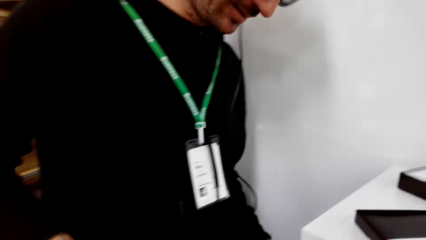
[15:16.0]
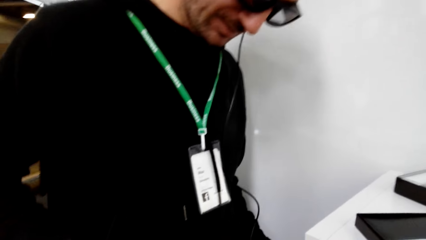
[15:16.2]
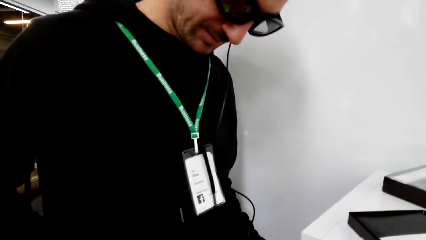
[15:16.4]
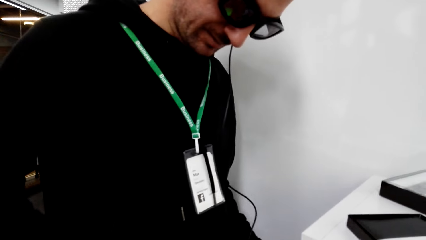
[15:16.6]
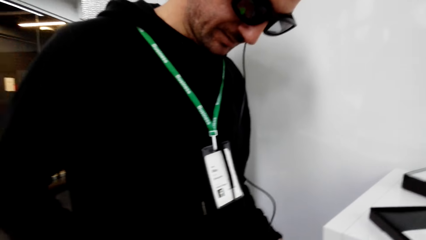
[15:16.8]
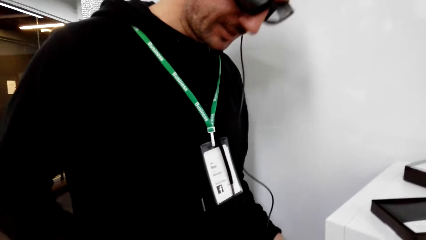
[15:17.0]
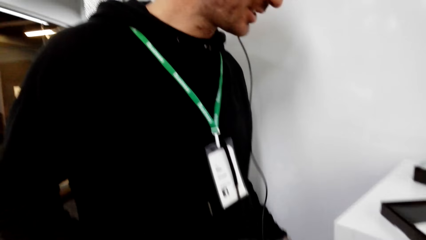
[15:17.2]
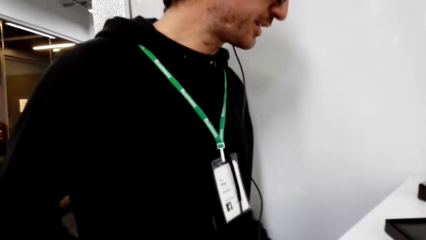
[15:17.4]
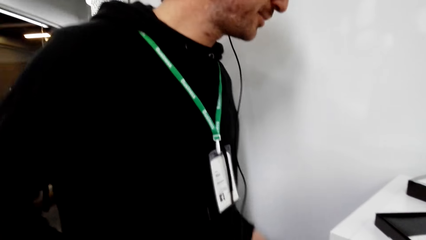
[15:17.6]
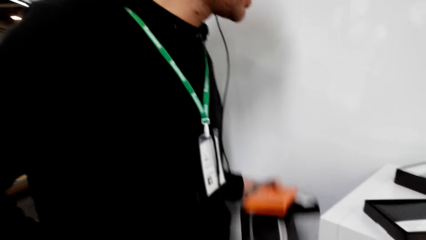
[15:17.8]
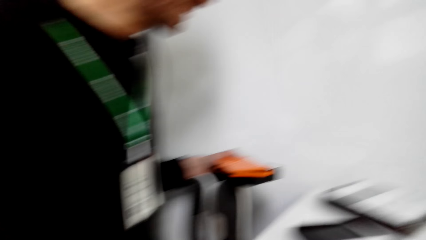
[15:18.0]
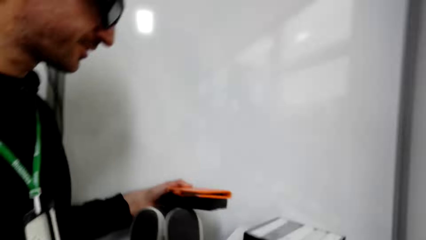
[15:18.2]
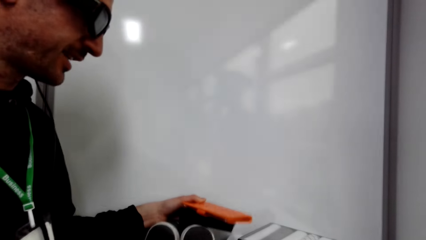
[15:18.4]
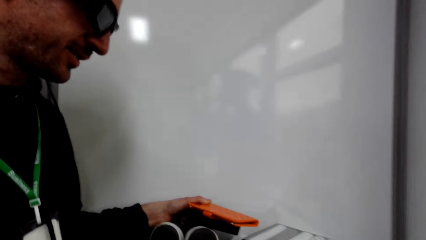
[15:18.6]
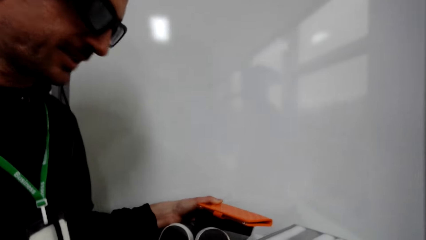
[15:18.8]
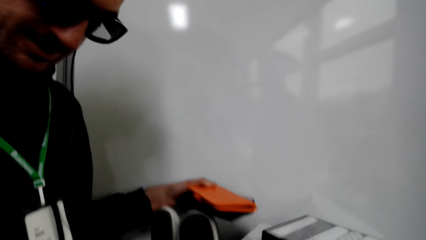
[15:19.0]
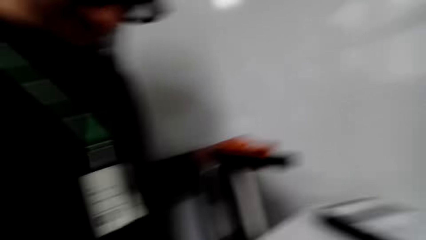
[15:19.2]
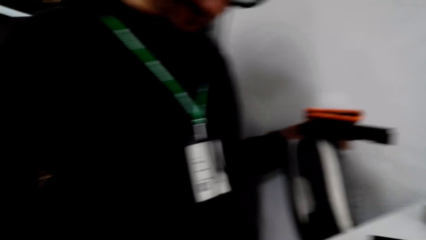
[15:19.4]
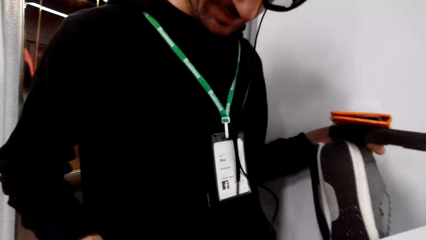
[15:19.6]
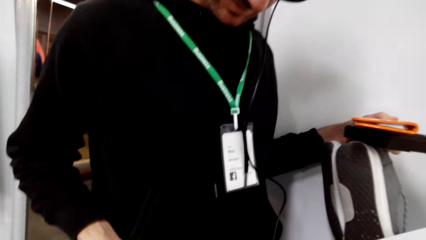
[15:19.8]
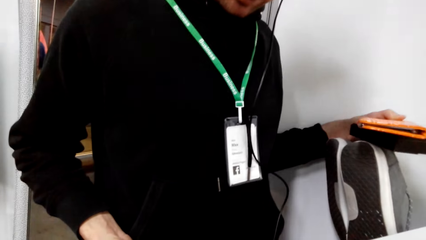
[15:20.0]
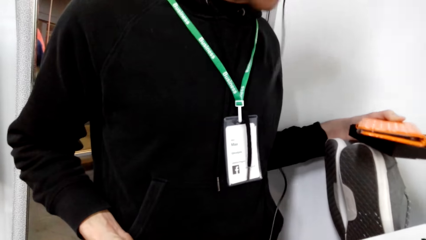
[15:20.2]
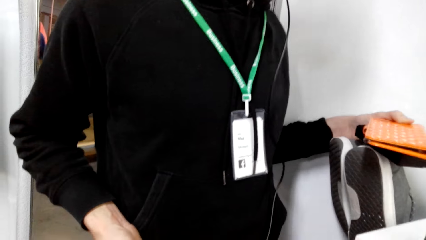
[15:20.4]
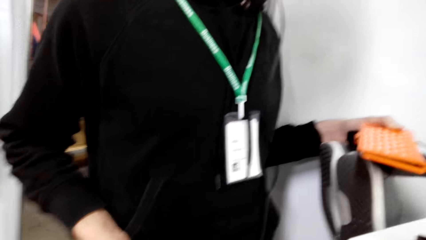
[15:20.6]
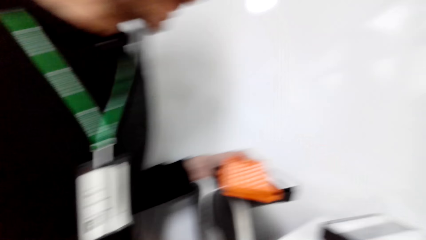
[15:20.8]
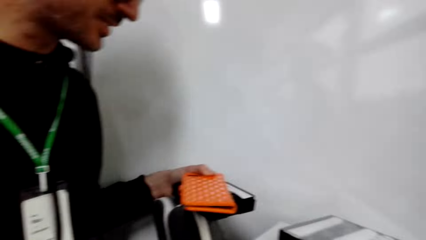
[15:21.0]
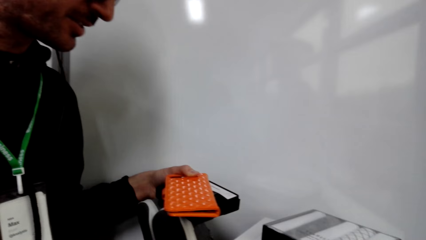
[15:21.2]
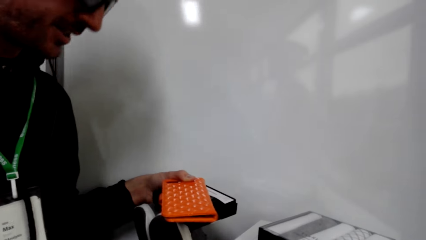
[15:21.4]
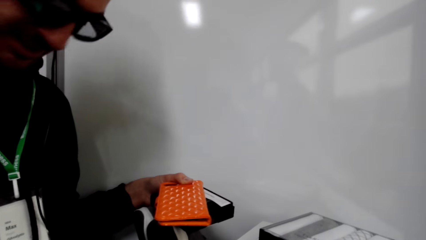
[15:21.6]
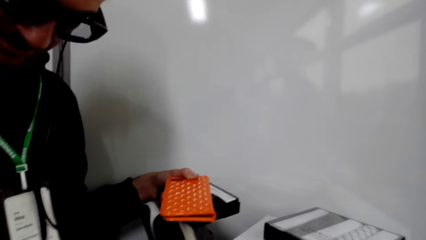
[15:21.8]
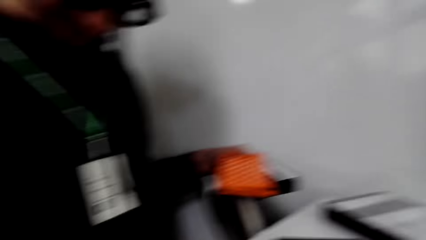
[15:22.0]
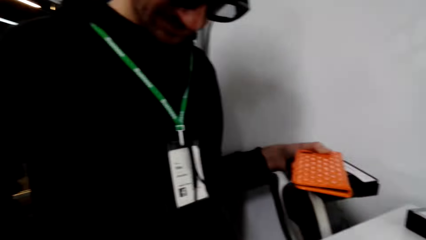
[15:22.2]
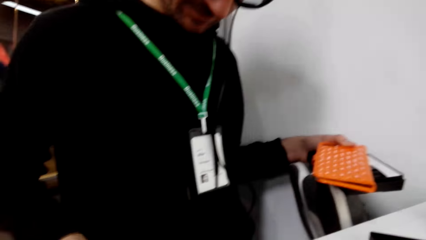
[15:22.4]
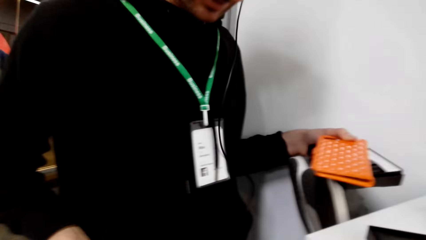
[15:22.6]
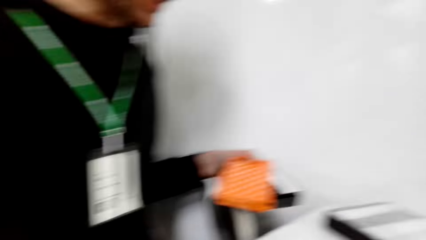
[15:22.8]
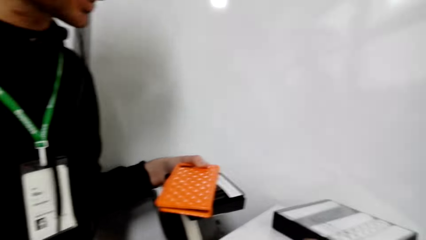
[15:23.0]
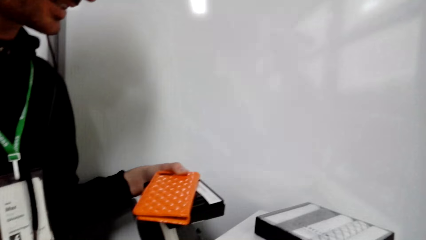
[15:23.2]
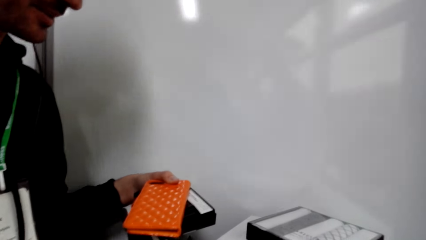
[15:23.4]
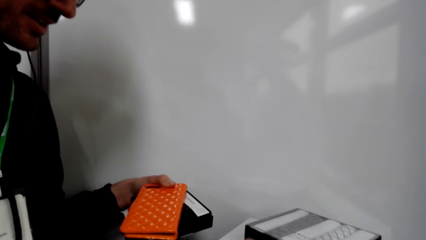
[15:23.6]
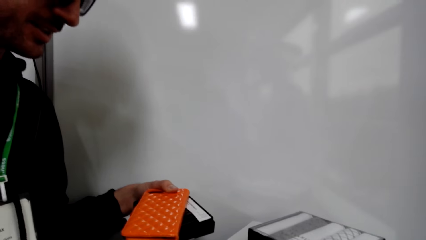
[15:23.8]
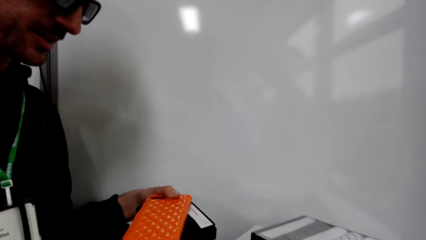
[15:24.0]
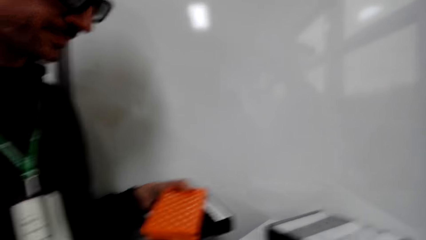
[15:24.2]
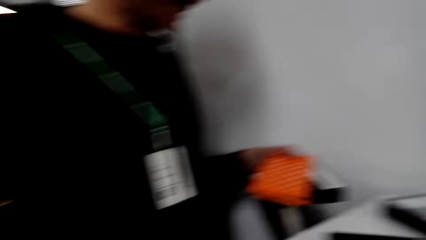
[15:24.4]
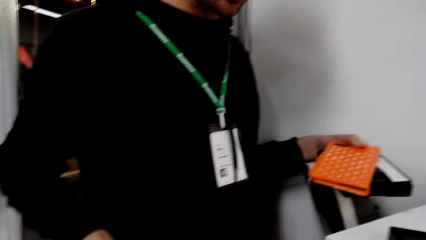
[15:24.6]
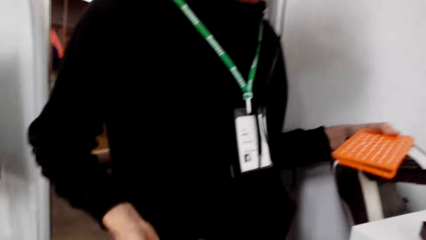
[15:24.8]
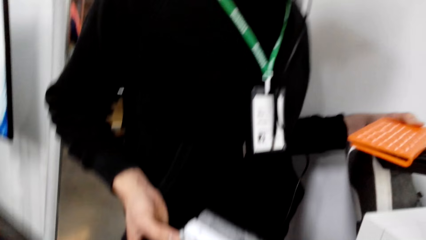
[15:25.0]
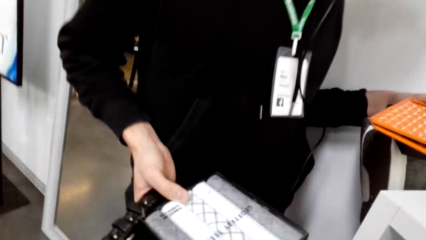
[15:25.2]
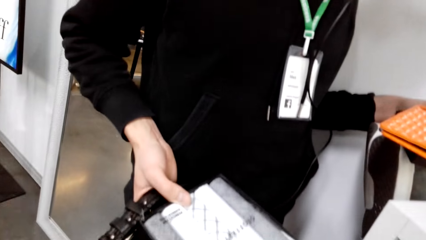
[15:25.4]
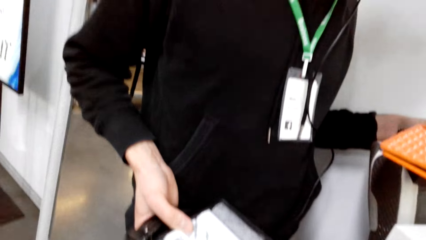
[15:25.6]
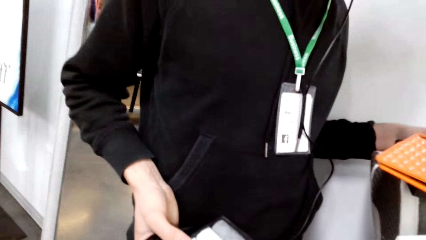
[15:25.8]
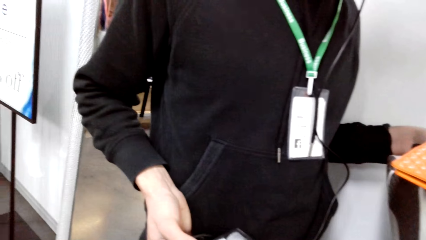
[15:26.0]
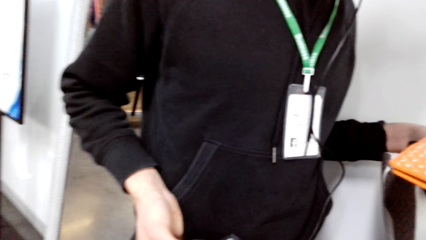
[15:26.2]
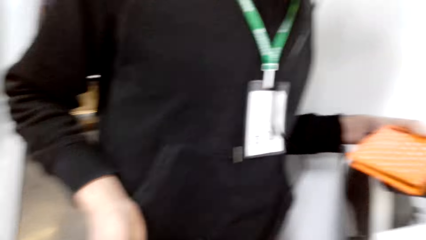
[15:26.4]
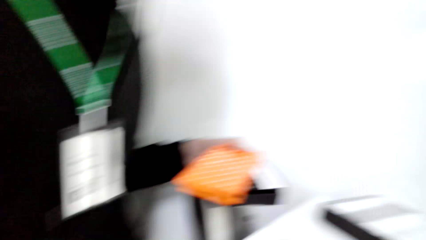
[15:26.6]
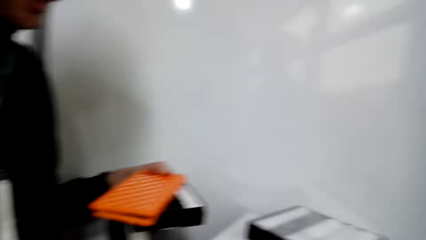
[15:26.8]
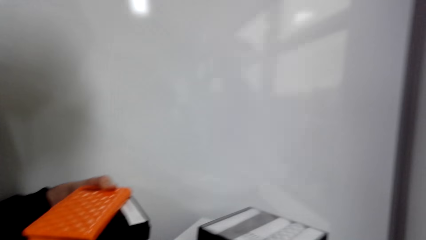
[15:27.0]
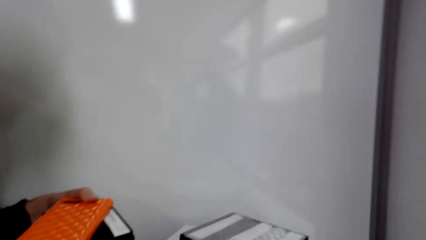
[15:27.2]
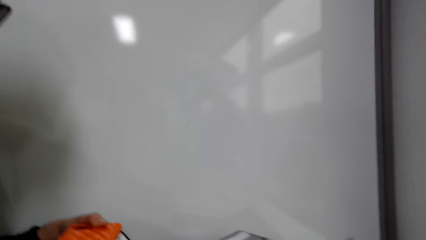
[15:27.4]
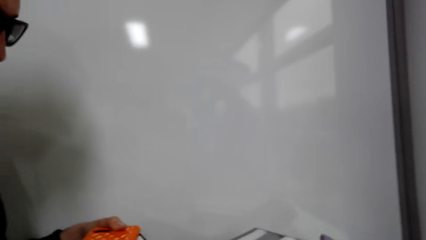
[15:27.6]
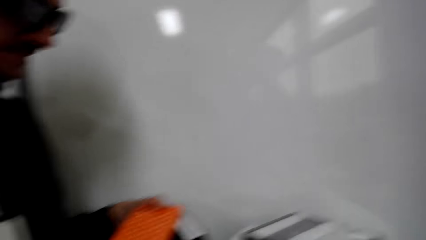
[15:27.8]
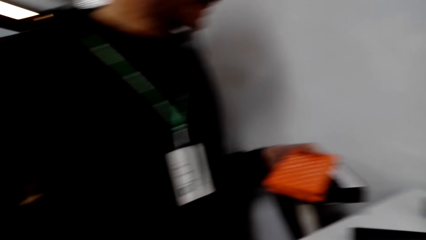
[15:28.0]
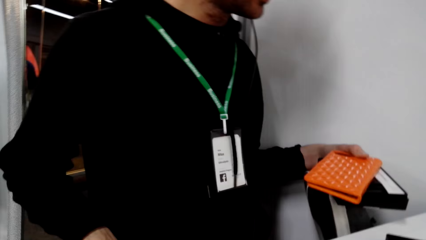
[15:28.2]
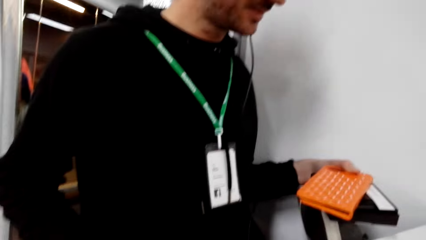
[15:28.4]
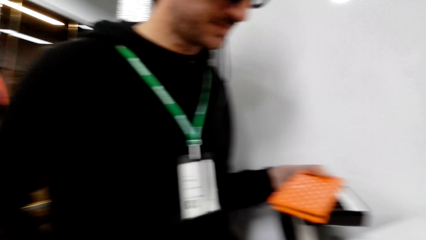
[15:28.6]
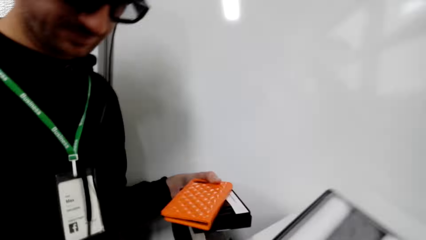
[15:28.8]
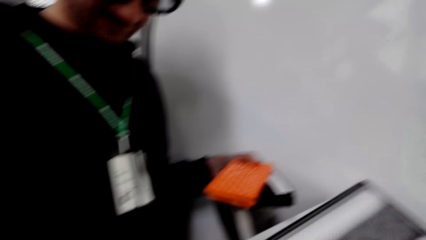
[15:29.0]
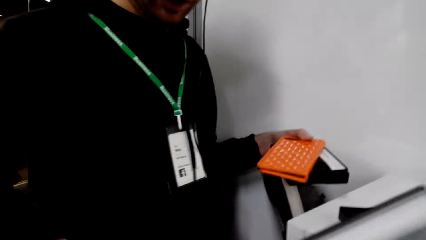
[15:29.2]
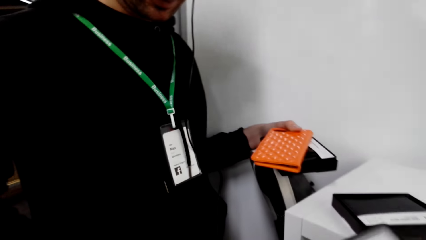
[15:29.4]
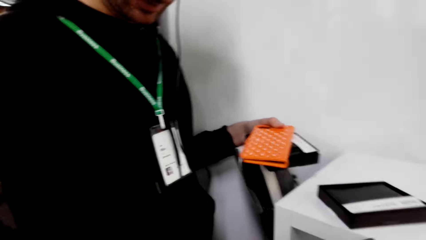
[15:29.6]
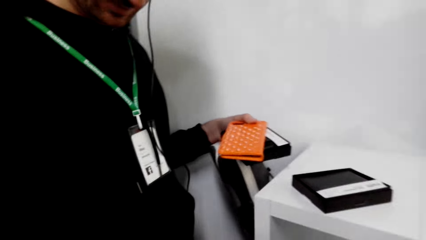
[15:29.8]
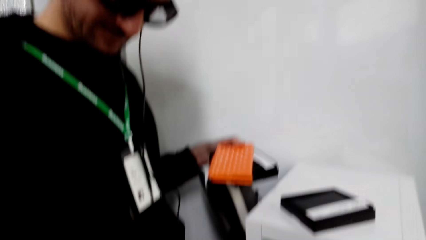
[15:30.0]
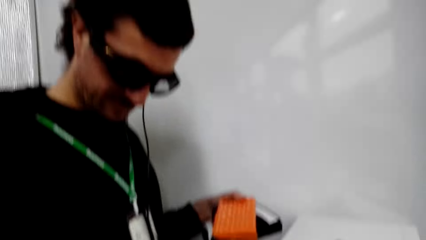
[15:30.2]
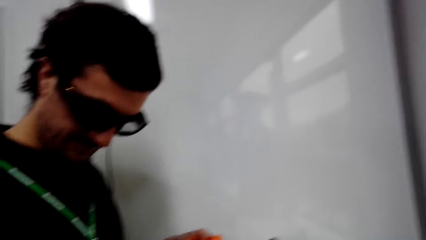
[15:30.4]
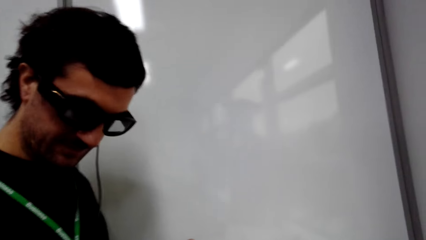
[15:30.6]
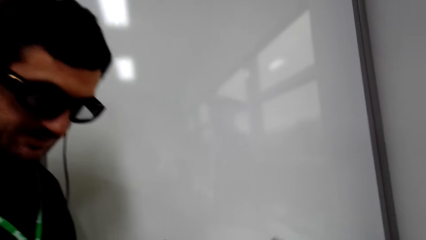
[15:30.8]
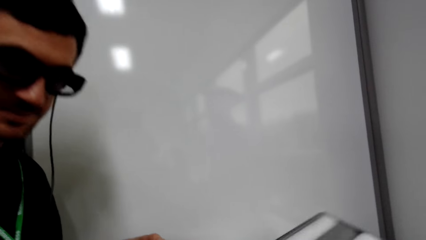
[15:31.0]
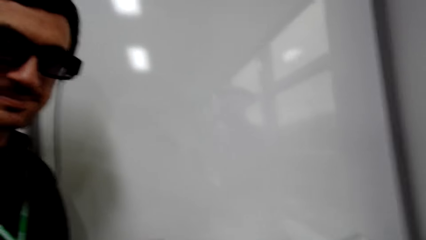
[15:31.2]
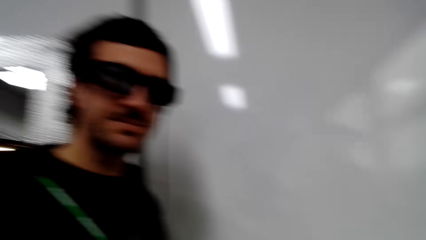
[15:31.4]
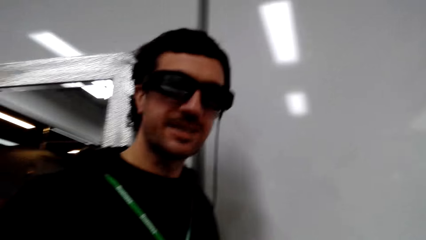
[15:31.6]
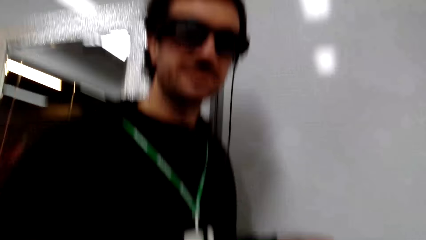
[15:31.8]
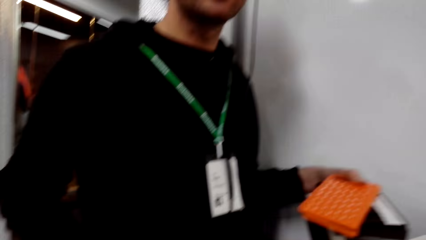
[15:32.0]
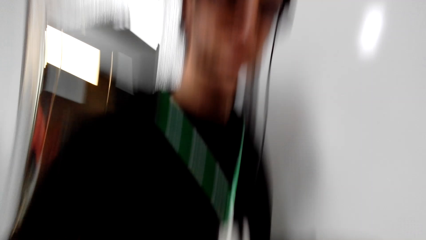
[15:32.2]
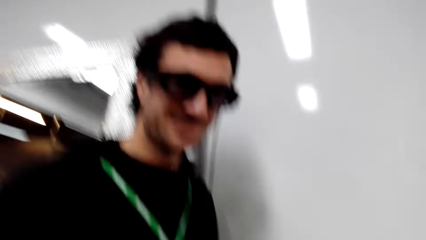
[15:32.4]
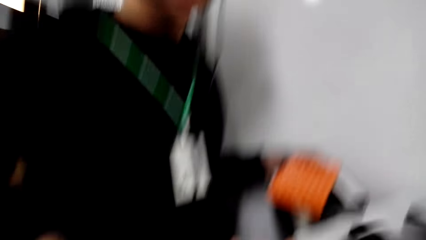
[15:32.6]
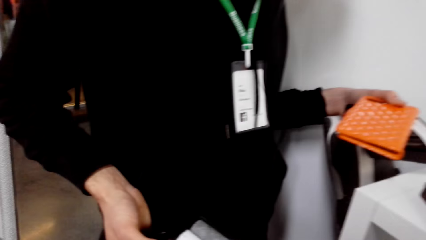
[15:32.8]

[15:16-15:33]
A man looks on the shop wares on the hands. The man holds something with hands. The camera wearer converses with the man.
